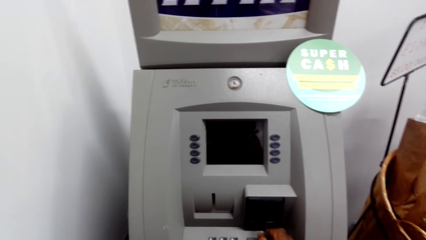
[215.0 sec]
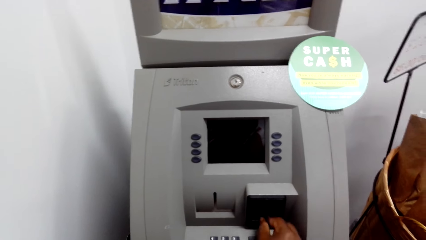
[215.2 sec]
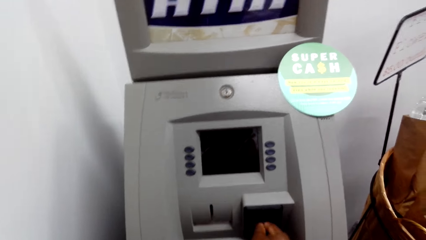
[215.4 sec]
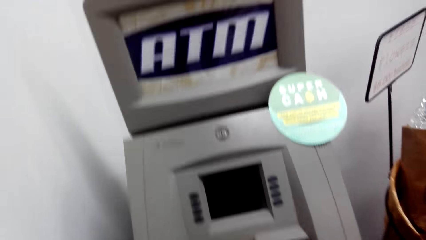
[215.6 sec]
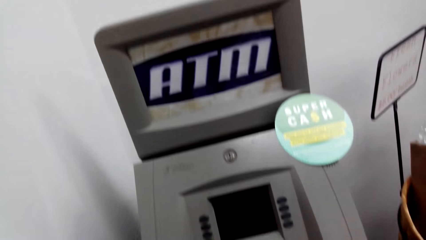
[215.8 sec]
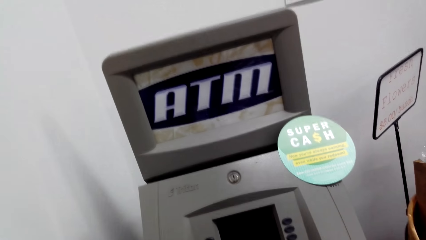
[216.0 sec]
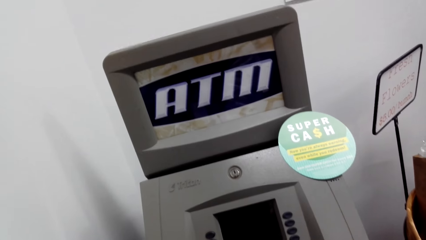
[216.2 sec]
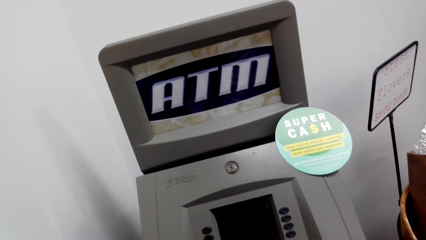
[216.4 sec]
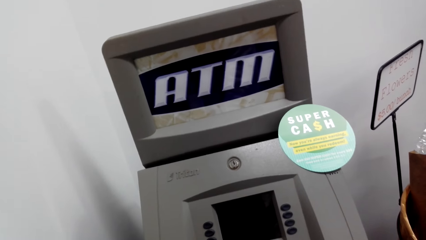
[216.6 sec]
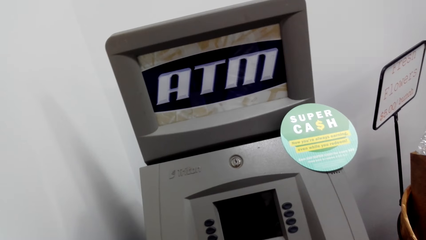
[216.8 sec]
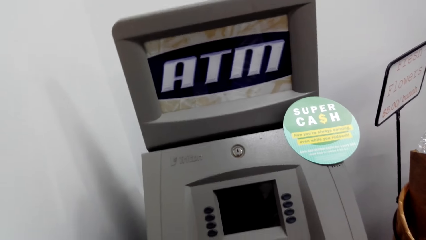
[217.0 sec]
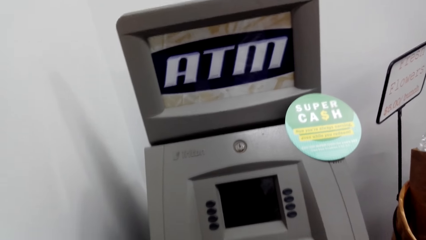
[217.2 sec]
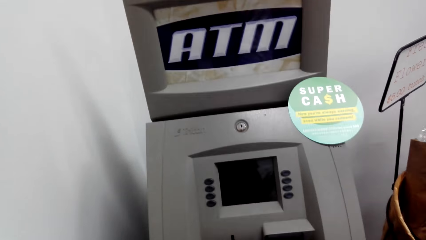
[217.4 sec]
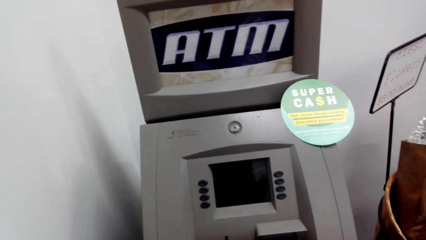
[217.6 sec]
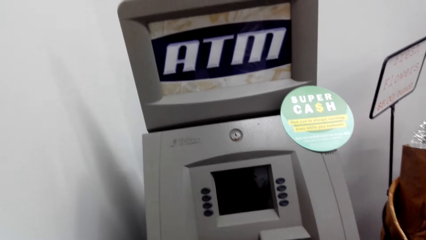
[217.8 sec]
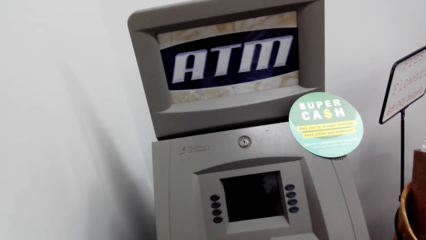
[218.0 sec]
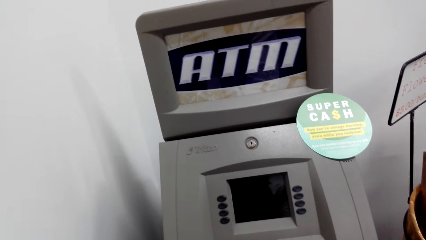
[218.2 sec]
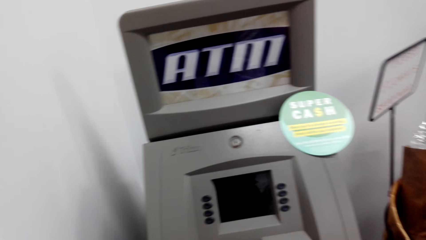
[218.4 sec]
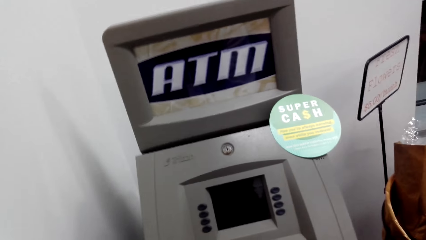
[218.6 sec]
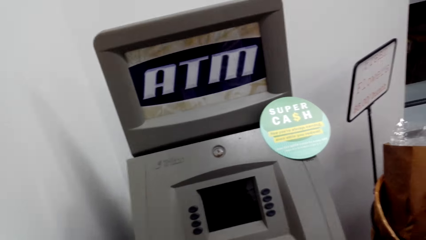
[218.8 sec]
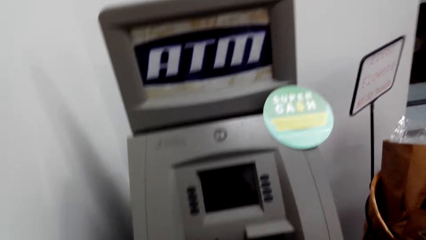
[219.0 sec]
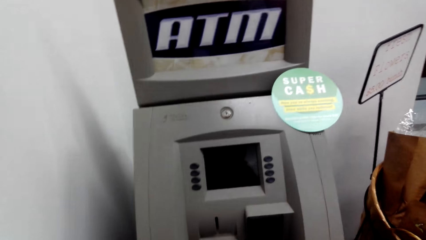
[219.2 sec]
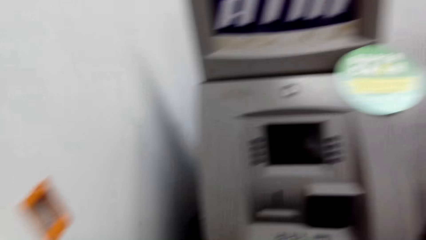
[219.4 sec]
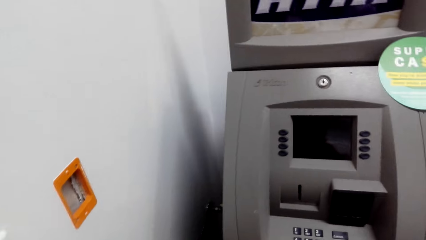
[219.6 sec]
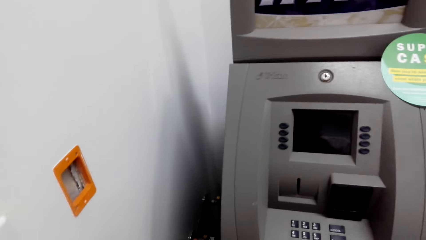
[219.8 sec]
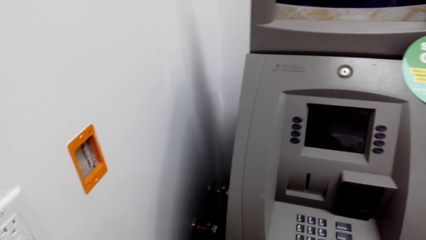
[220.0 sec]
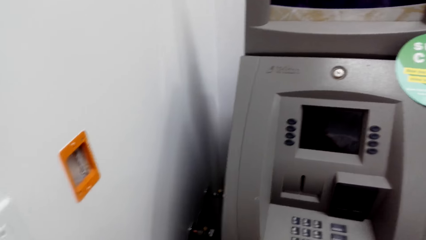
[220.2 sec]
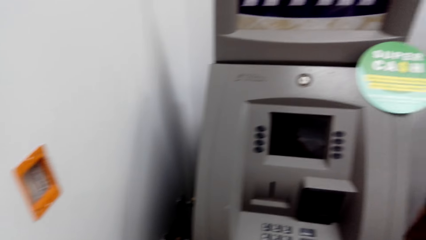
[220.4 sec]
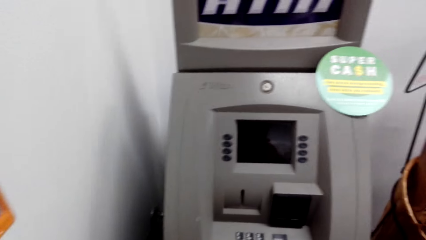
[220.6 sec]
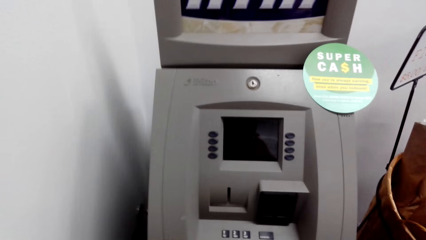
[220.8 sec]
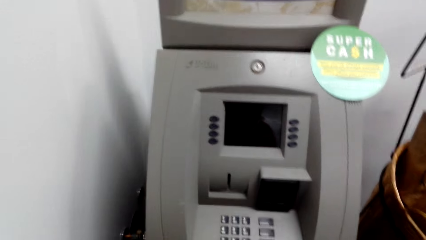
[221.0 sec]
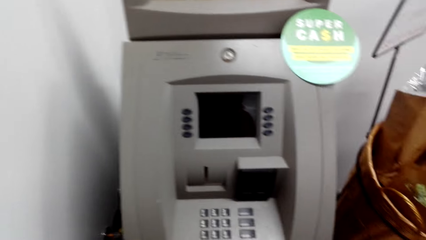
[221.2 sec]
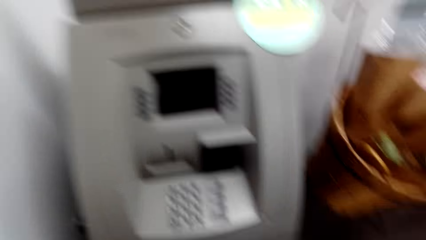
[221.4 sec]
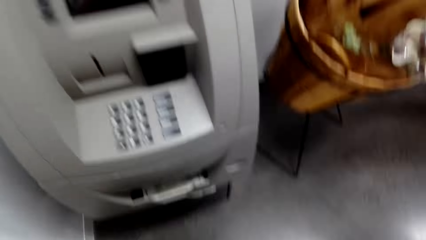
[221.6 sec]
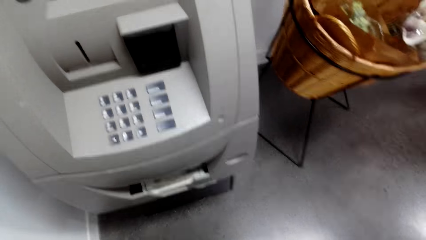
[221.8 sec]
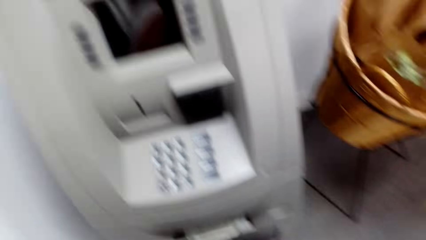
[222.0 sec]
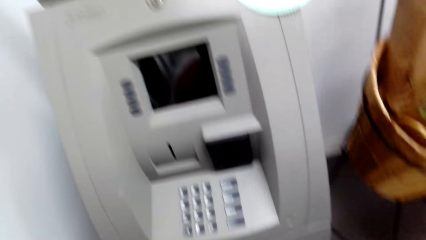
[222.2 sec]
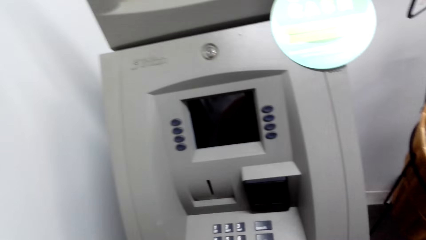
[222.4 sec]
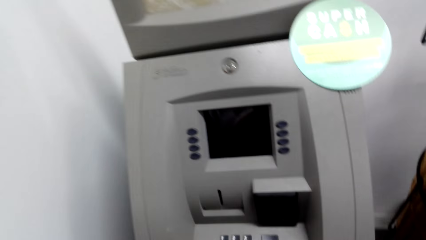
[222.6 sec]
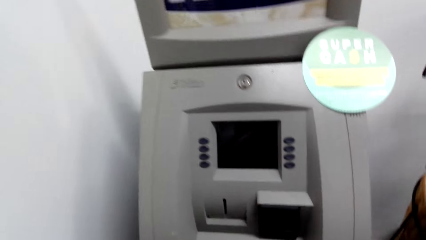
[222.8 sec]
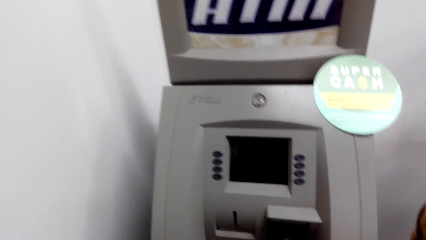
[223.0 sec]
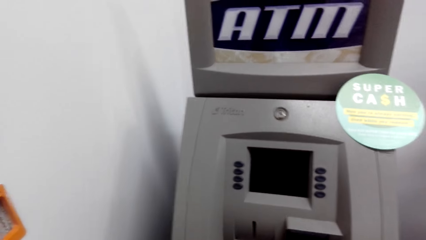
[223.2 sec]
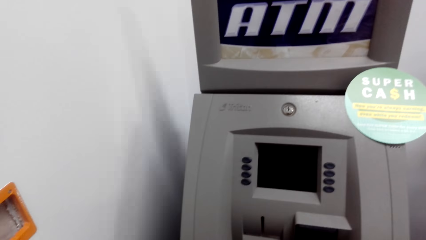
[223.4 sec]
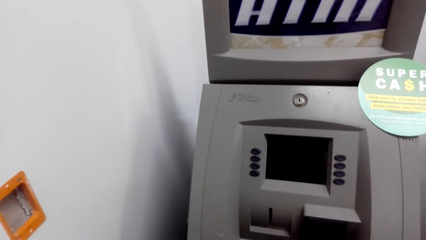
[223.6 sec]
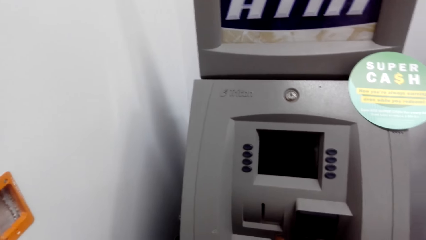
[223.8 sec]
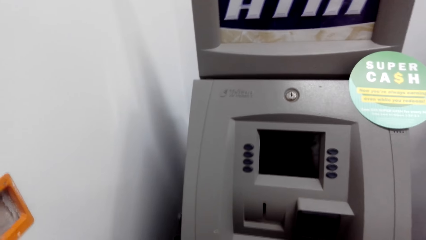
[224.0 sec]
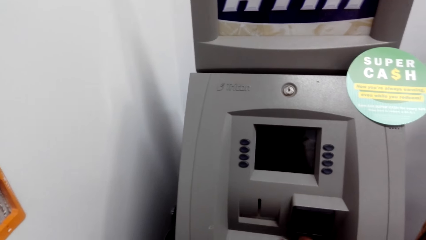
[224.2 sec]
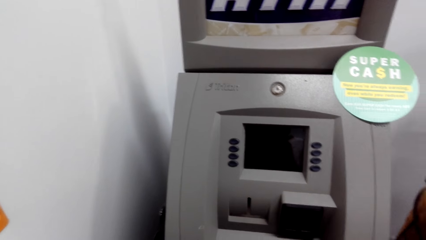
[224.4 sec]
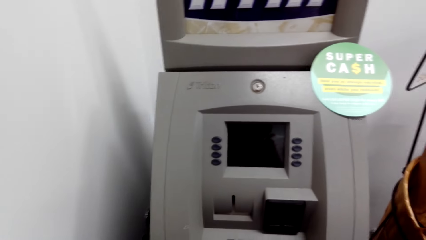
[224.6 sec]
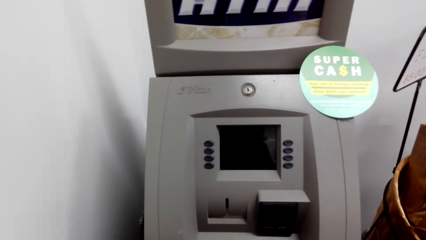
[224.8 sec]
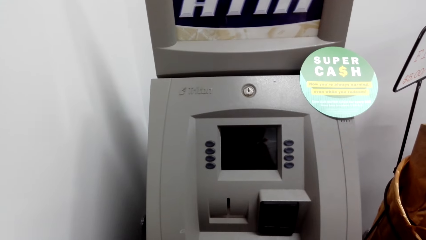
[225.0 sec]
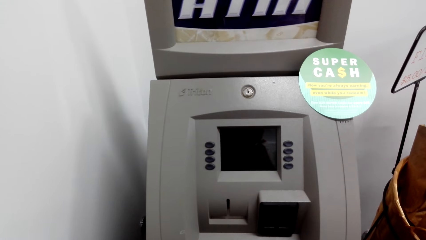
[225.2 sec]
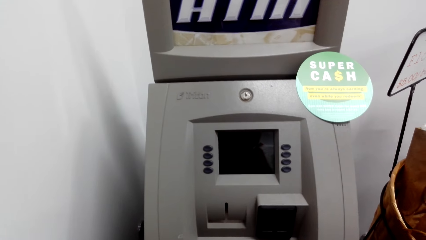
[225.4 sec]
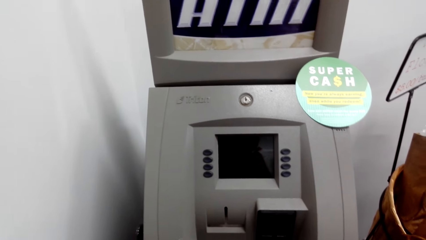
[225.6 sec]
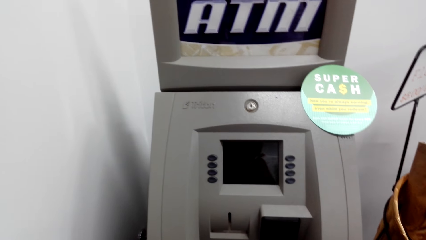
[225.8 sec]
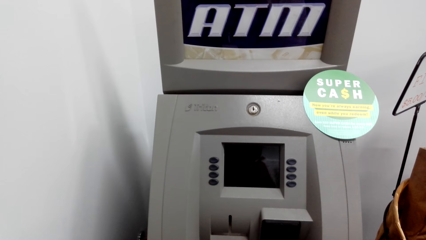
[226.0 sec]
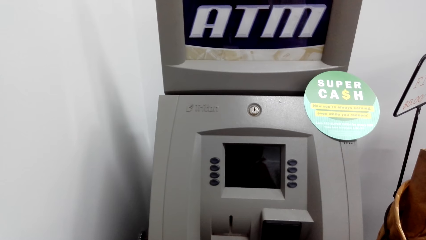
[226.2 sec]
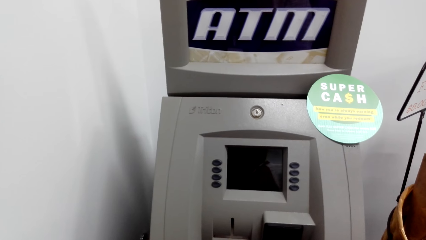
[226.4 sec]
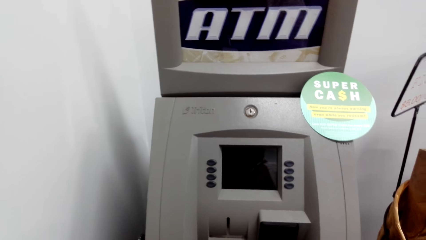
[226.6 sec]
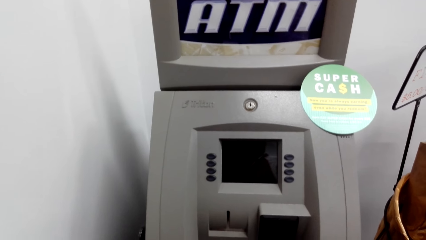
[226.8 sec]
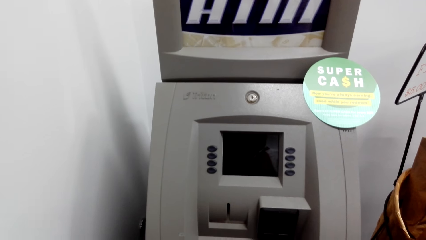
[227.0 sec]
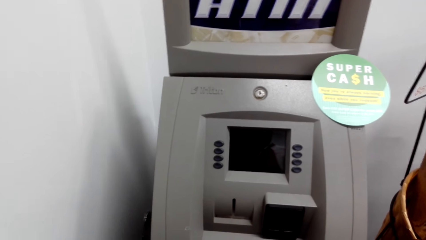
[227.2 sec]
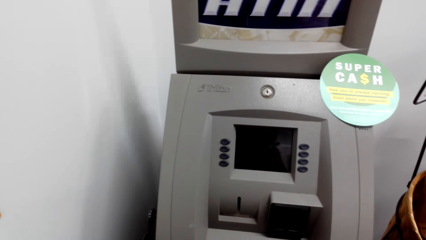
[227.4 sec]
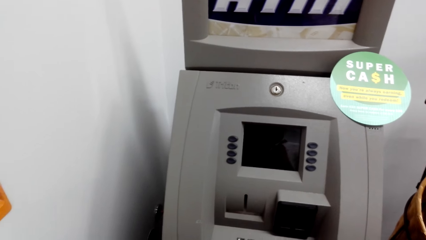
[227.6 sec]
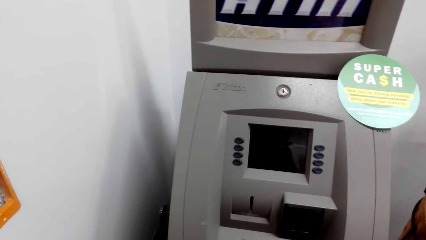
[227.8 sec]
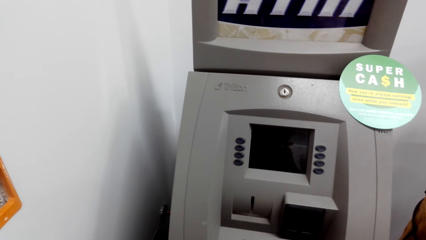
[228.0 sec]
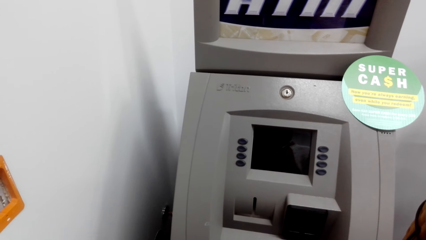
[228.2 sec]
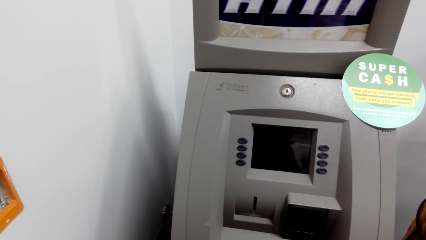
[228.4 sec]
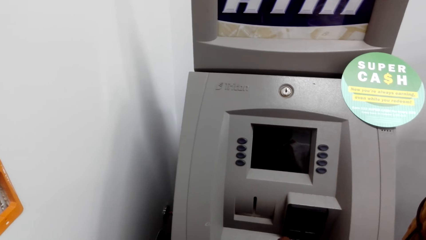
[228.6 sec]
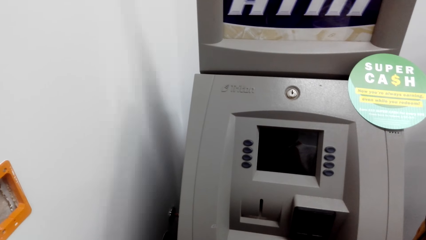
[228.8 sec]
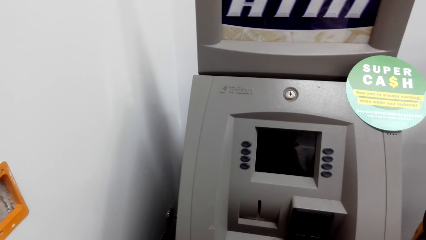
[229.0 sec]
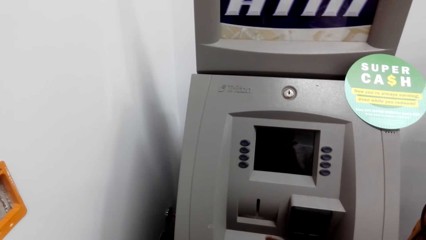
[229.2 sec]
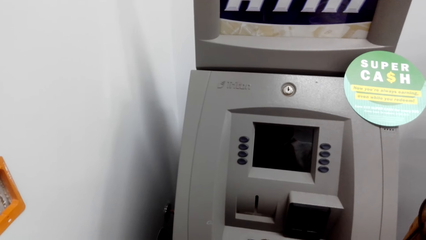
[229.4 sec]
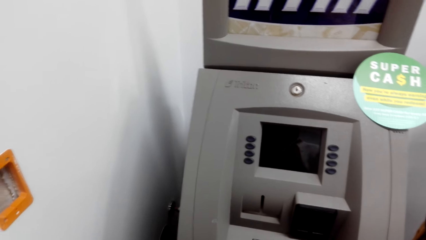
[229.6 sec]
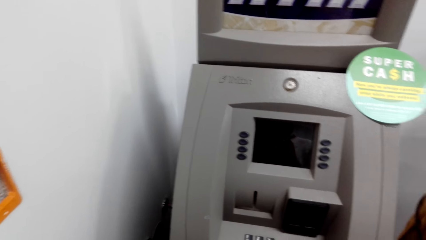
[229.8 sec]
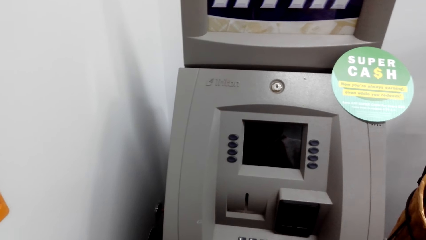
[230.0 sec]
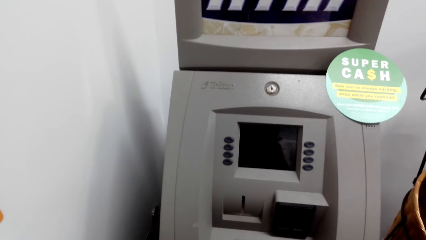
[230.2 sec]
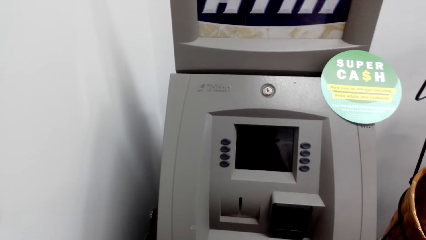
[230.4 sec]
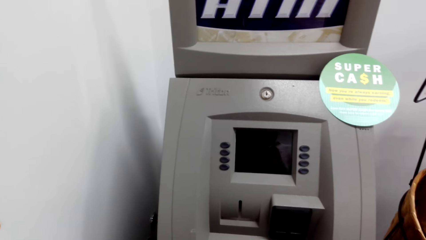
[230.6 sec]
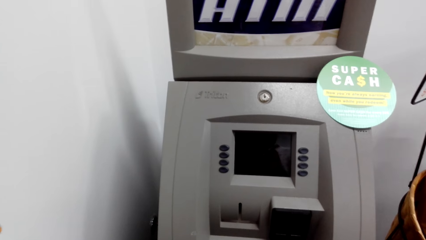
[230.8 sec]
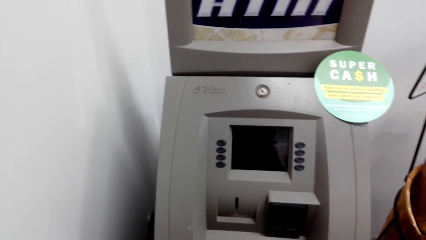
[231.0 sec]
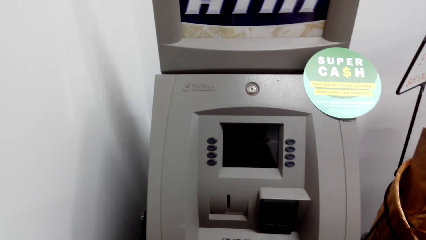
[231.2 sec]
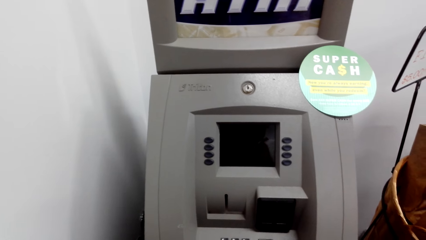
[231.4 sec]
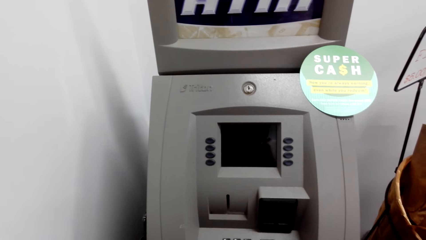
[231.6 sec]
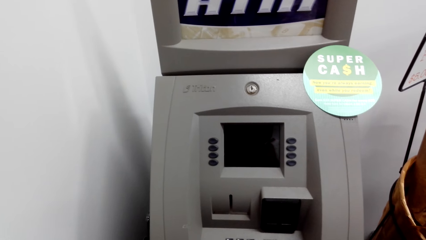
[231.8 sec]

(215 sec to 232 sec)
The camera wearer gazes at the ATM screen.
